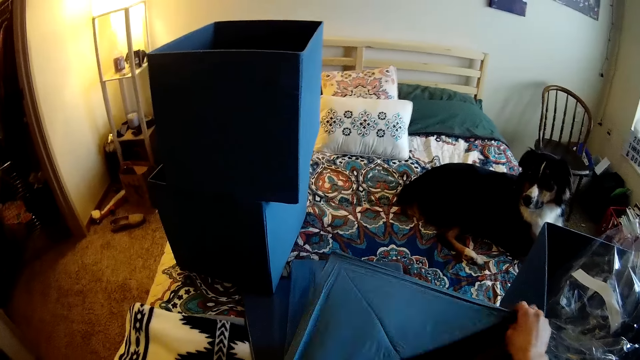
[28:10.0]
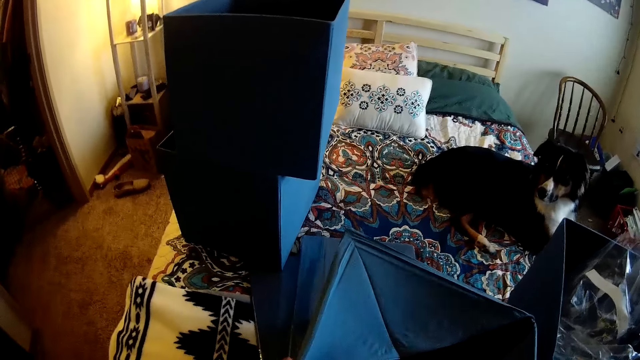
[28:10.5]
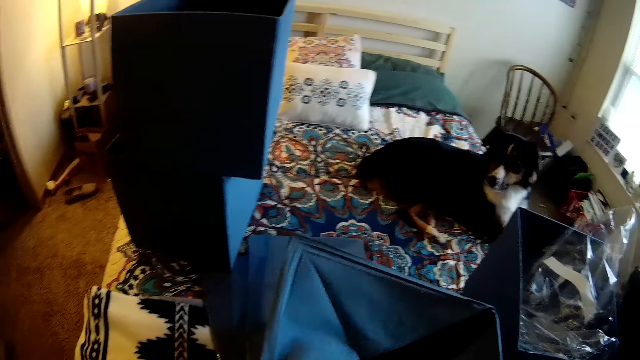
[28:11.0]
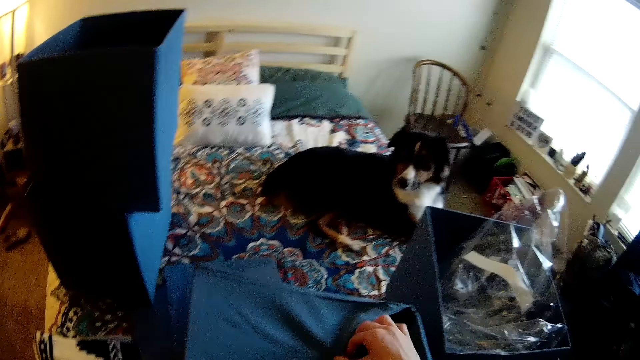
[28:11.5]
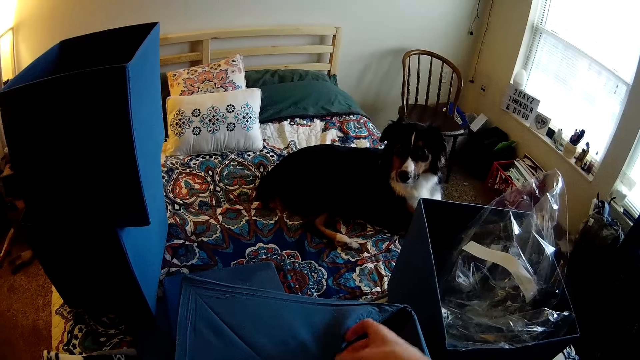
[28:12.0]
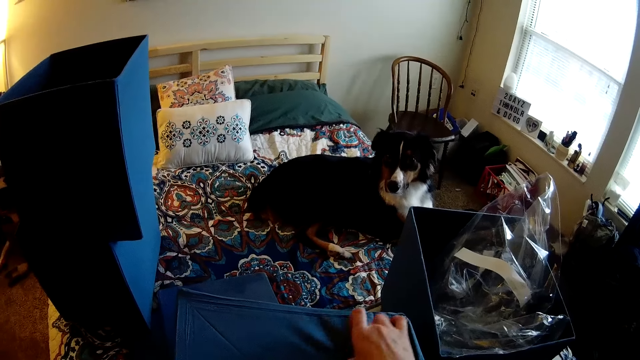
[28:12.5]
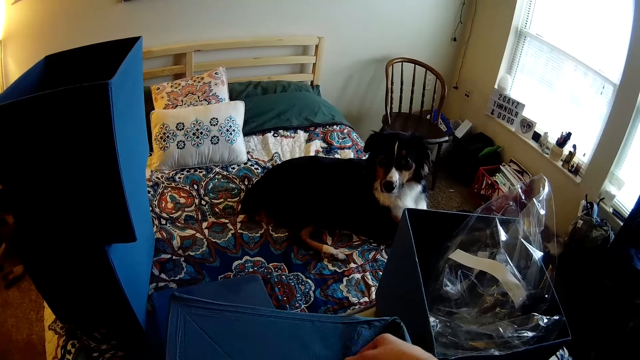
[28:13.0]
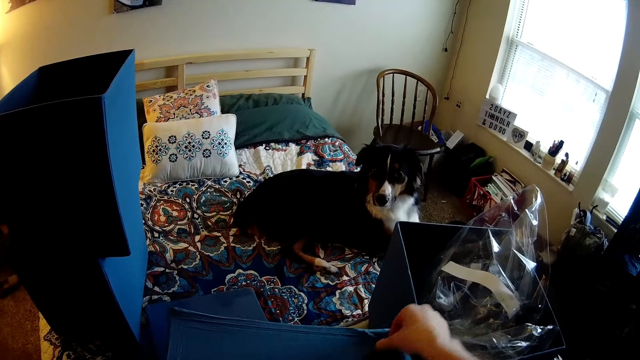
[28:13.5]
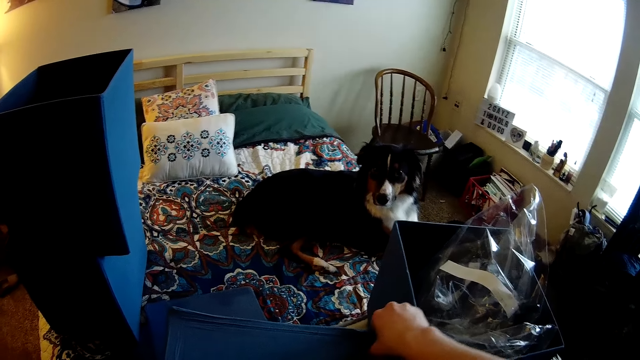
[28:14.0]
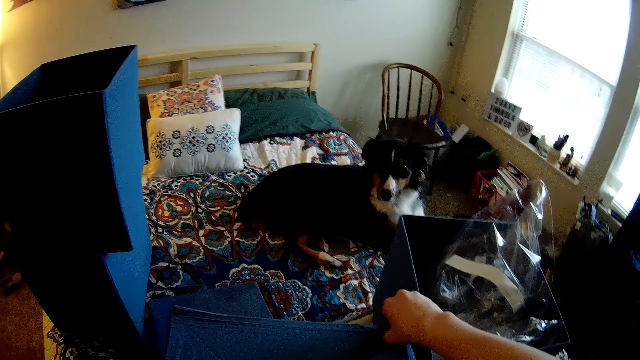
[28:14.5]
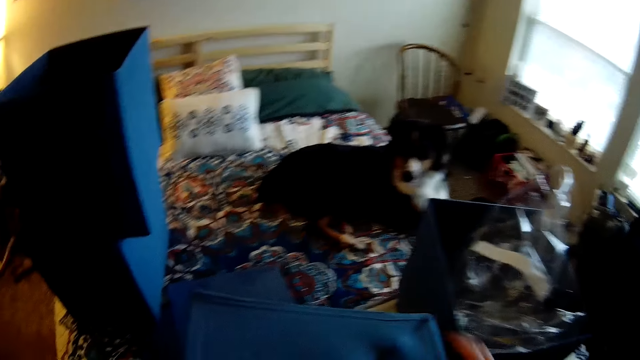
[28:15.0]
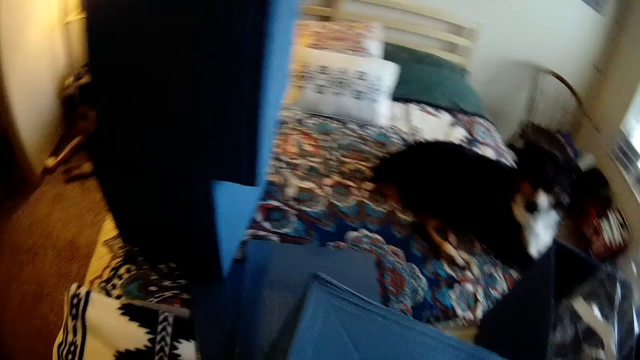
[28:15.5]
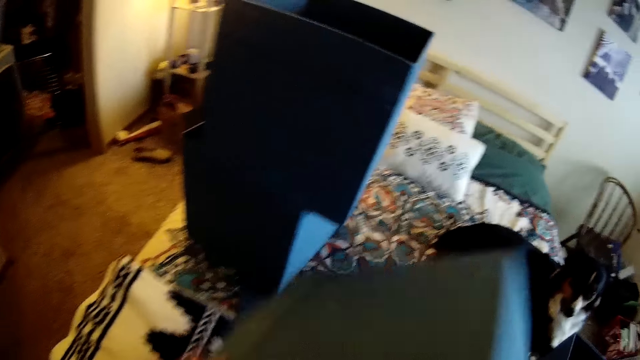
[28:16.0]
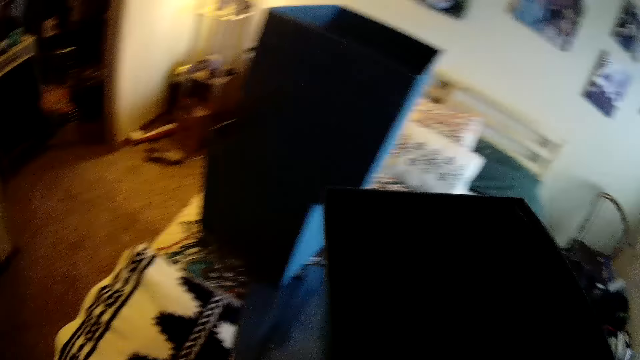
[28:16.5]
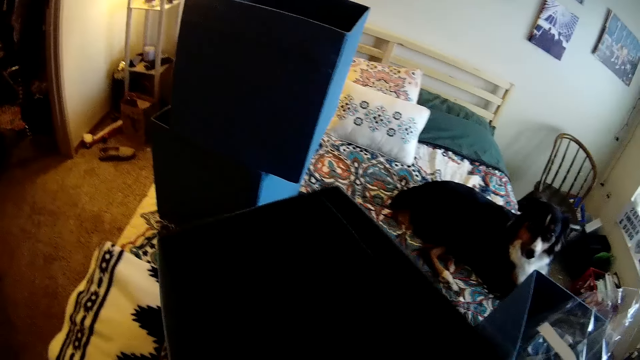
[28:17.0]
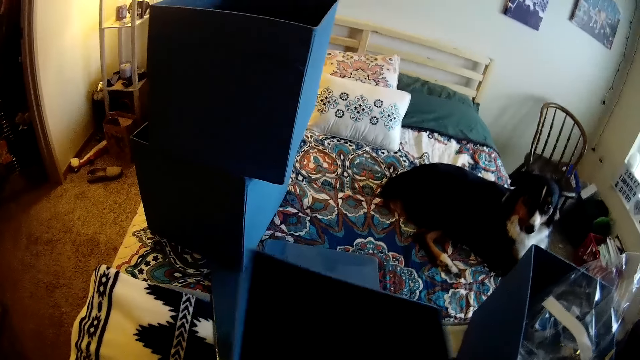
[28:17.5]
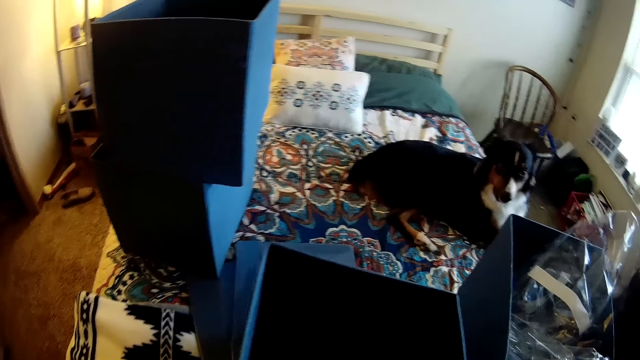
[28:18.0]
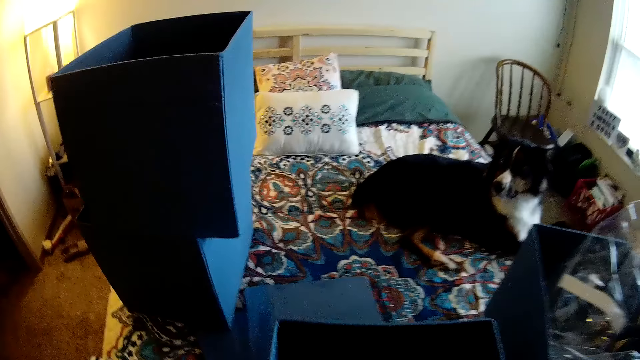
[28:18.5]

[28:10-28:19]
The camera wearer unfolds the box. They zip the base of the box. They put the wrapping paper in the box. They zip up the box. They turn the box upright.

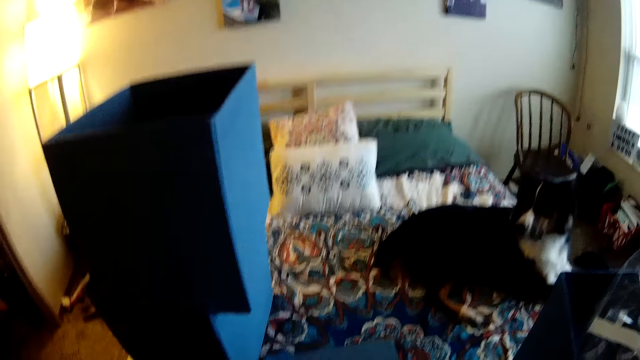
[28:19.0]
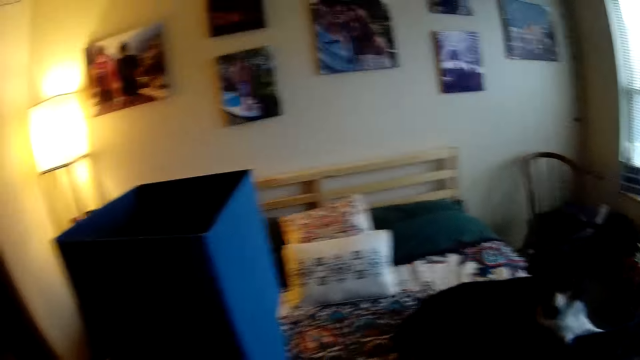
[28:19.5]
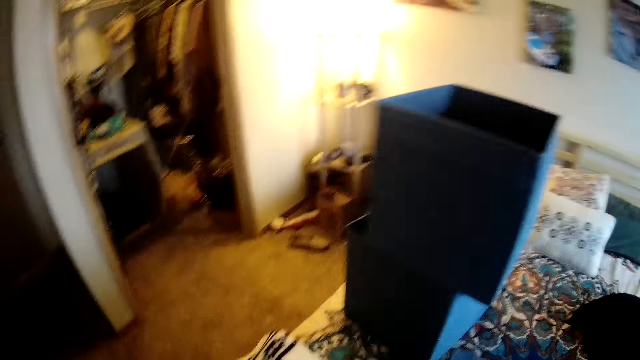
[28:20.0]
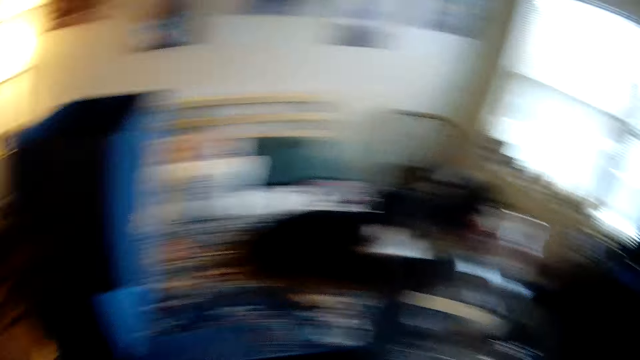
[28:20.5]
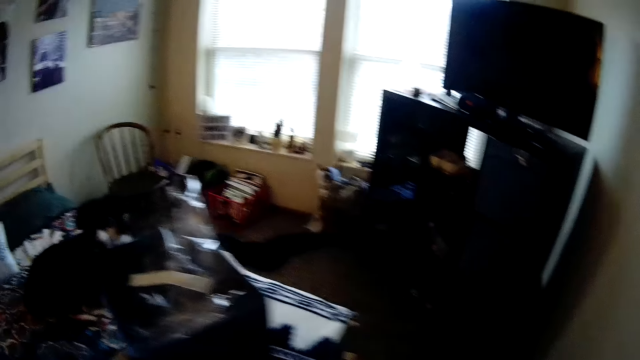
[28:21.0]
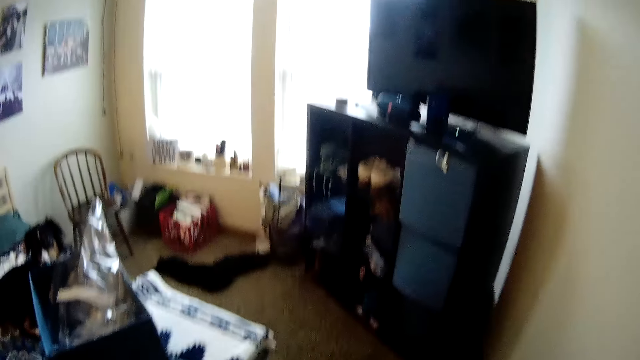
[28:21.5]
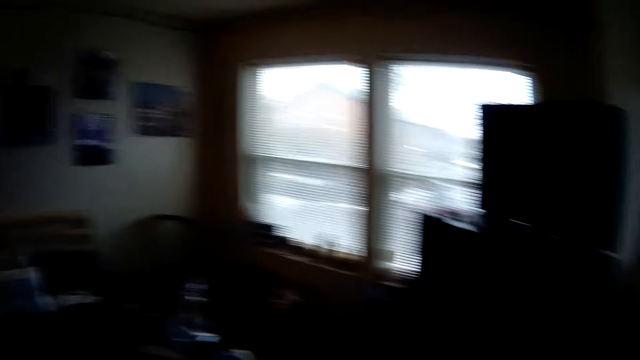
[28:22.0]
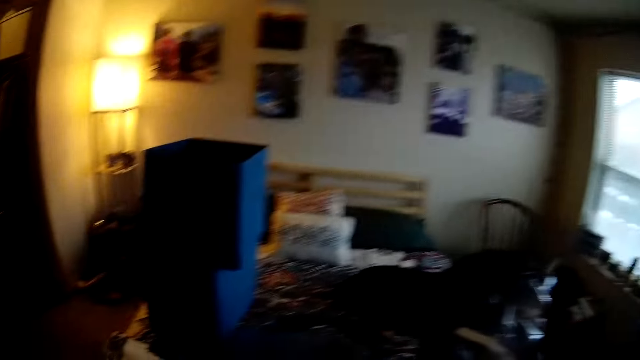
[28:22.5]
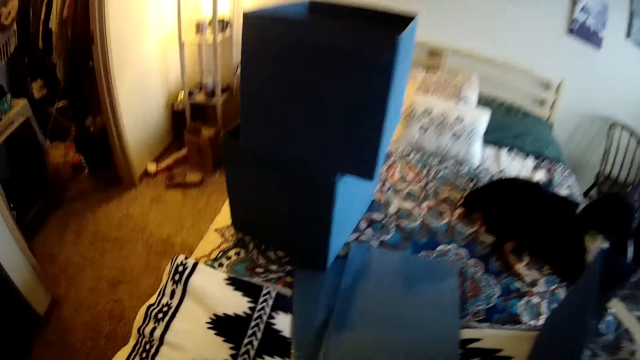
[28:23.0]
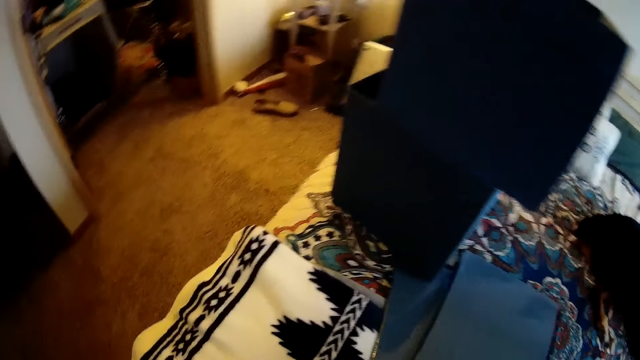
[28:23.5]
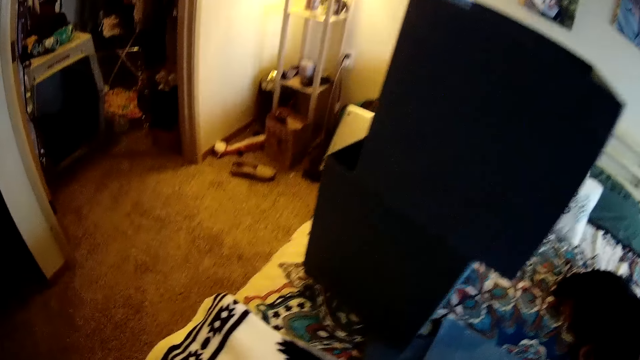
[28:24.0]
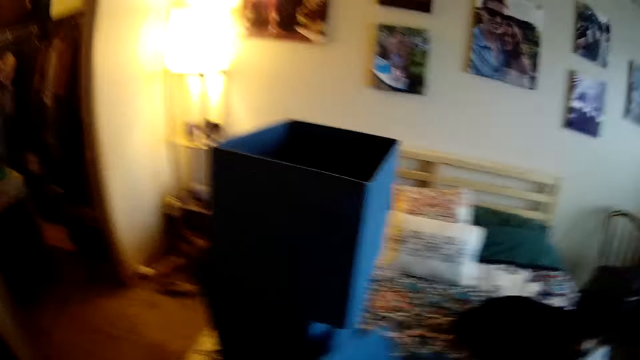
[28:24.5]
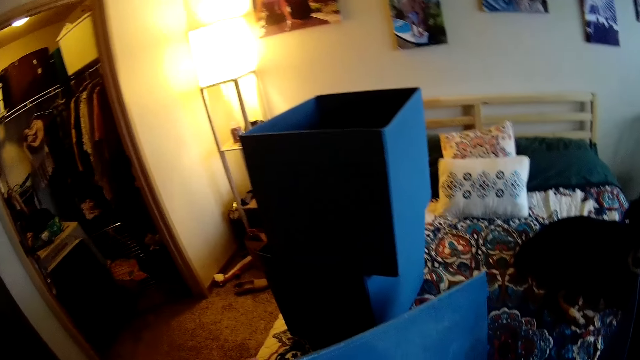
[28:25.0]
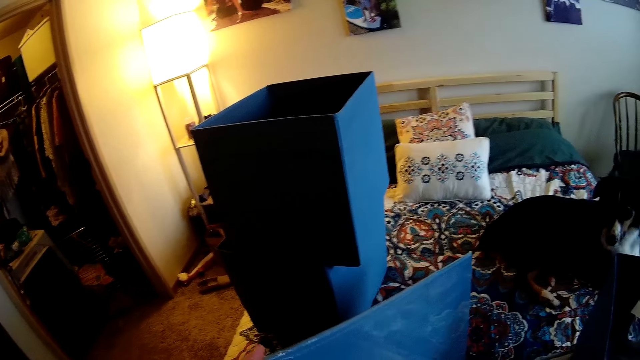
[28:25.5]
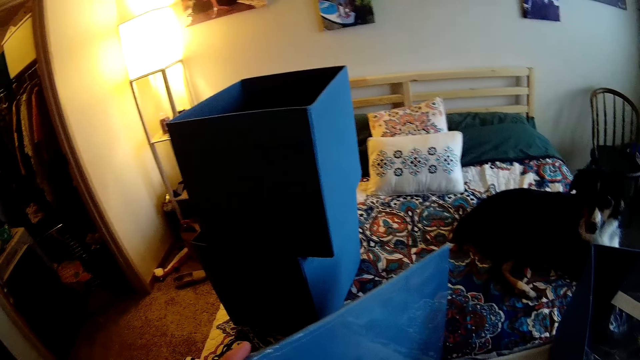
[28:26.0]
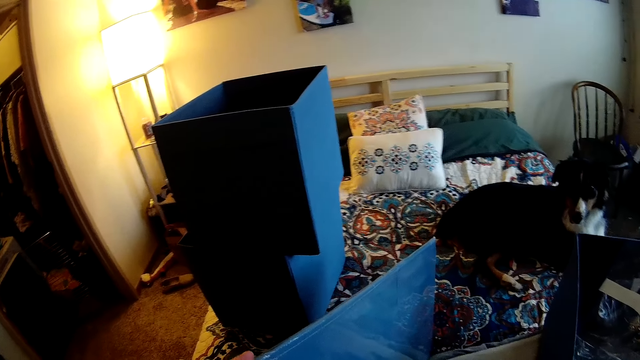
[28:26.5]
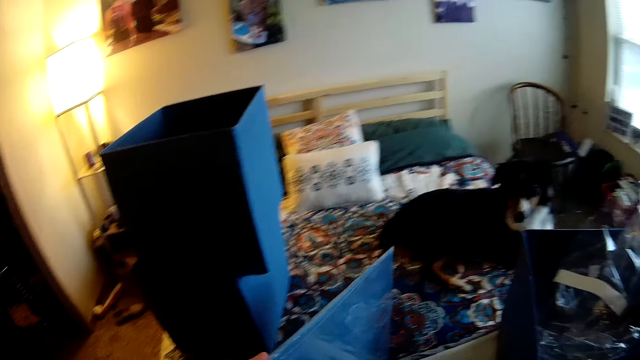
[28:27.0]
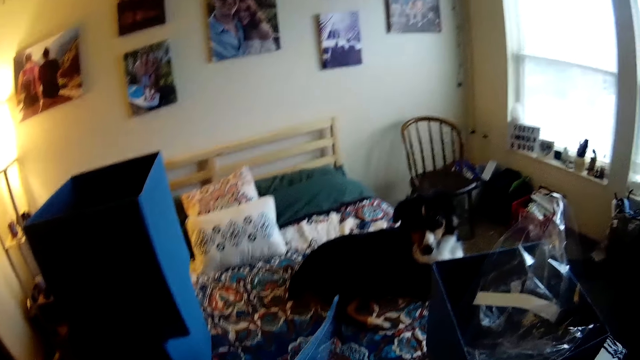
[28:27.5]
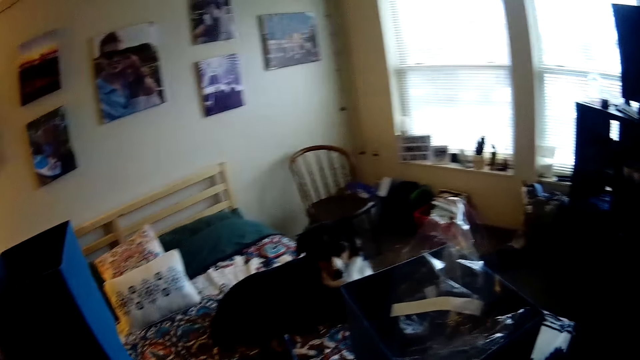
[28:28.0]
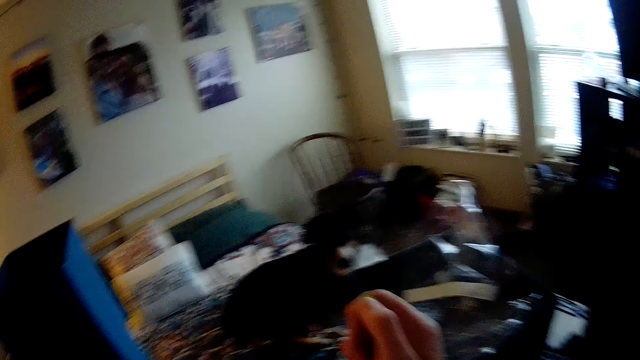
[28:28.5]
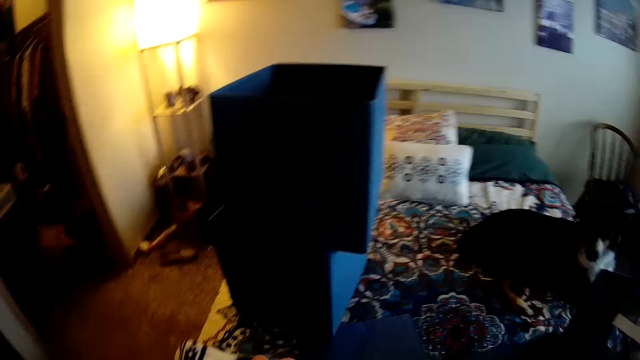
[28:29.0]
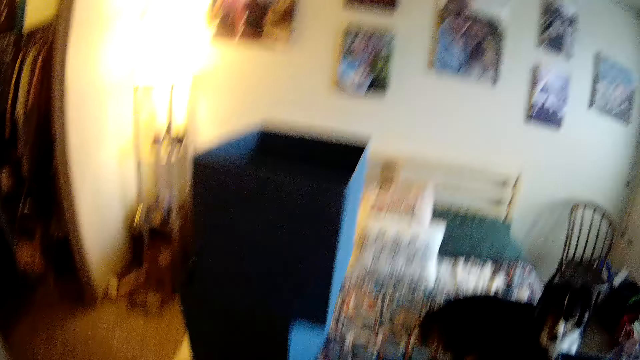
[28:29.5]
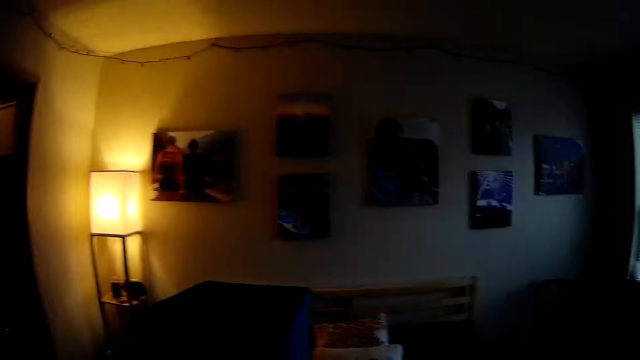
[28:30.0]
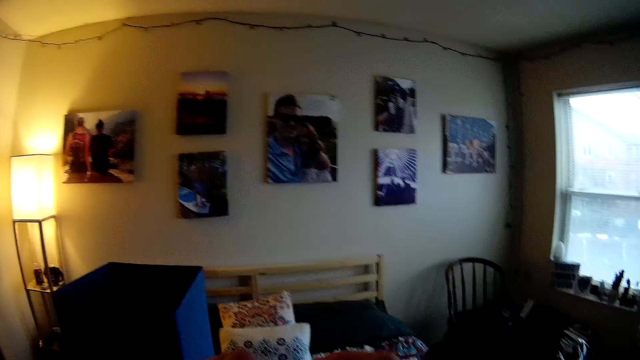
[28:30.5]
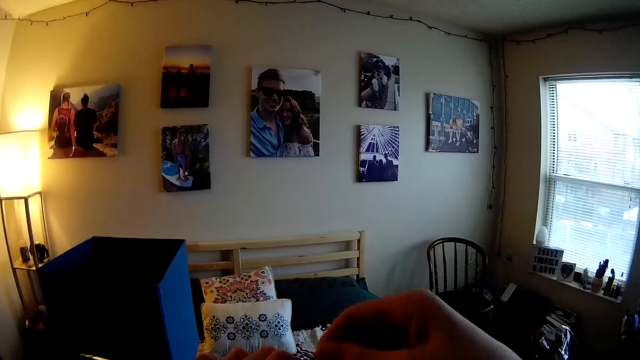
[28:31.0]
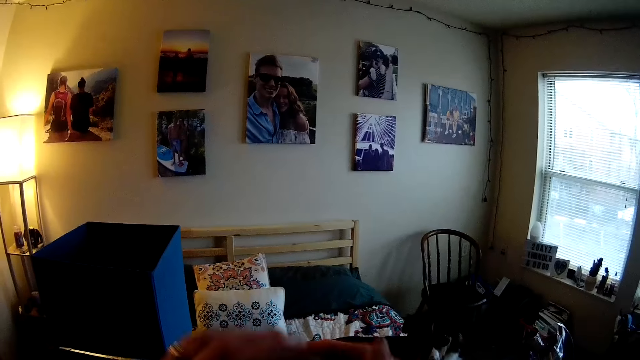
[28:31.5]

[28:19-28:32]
The camera wearer puts the box down. They turn around in the room. They hold the box. They pick up the sealed folded box. They move the hand up.
